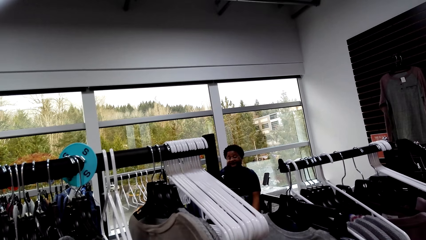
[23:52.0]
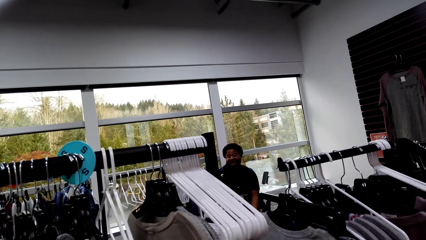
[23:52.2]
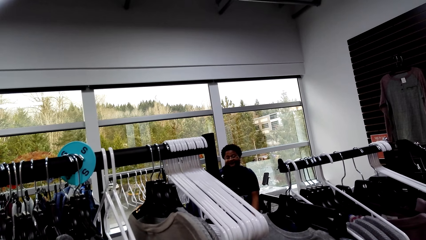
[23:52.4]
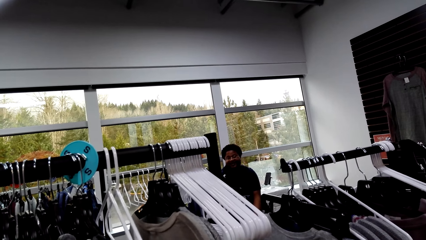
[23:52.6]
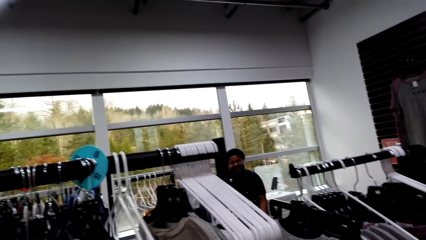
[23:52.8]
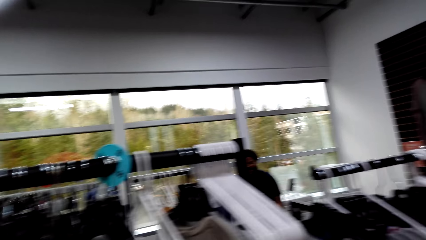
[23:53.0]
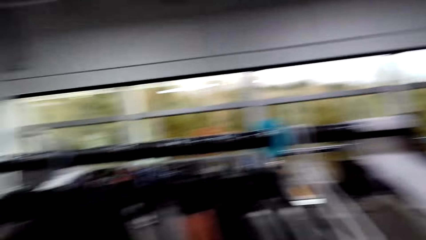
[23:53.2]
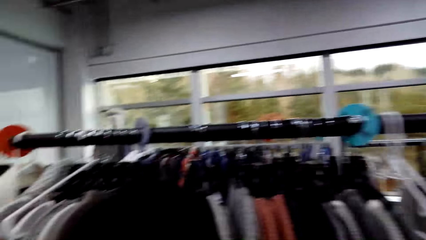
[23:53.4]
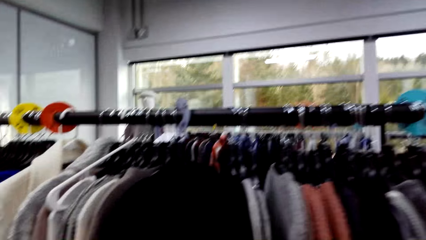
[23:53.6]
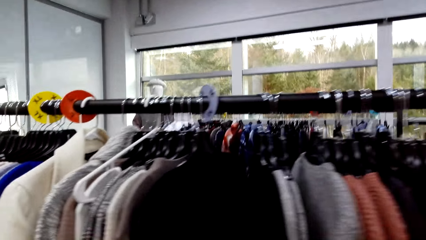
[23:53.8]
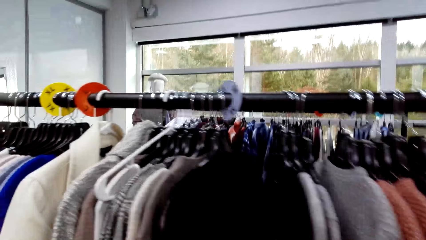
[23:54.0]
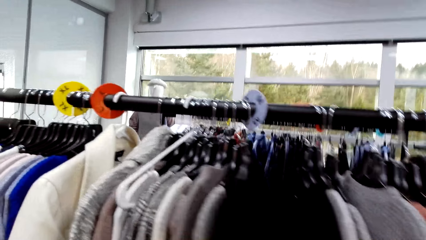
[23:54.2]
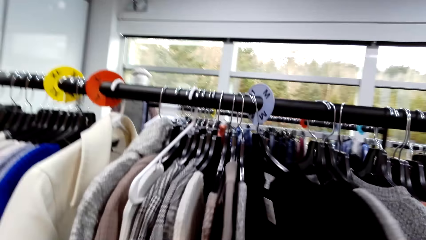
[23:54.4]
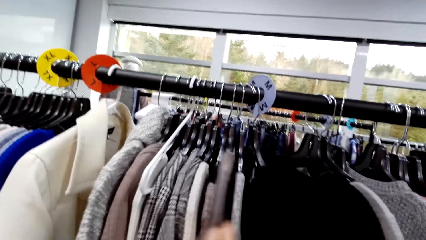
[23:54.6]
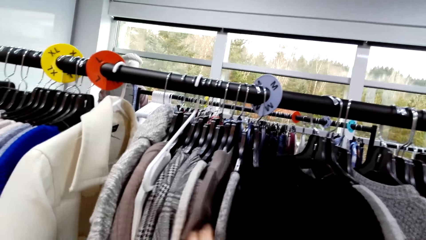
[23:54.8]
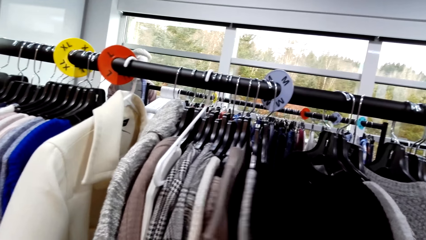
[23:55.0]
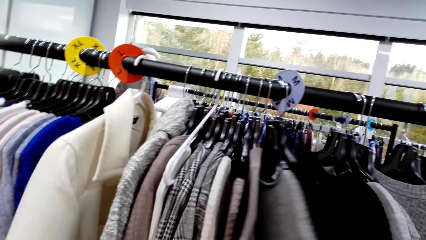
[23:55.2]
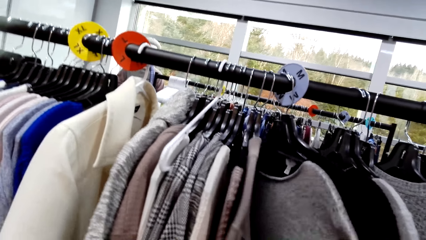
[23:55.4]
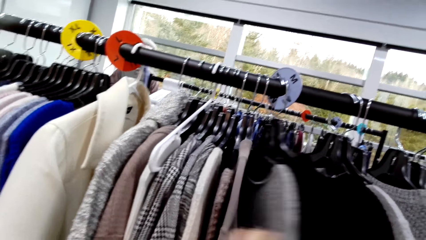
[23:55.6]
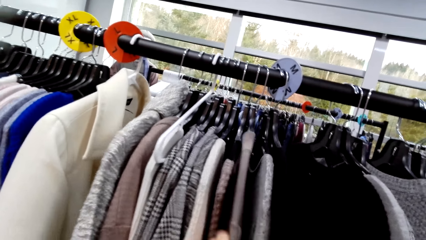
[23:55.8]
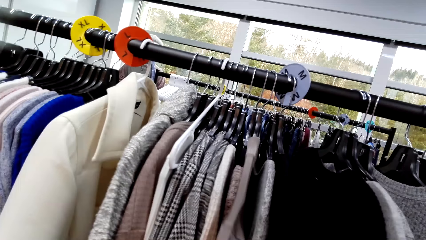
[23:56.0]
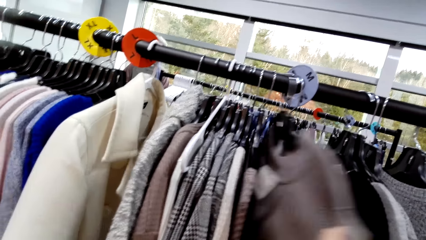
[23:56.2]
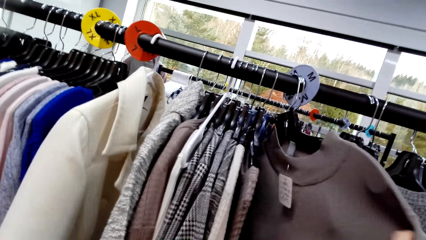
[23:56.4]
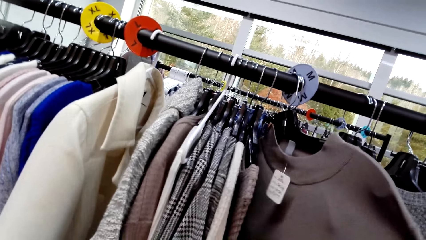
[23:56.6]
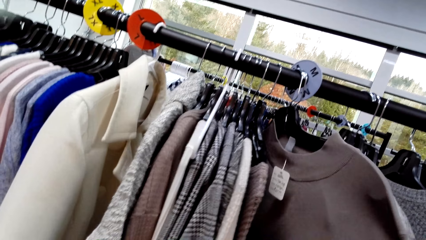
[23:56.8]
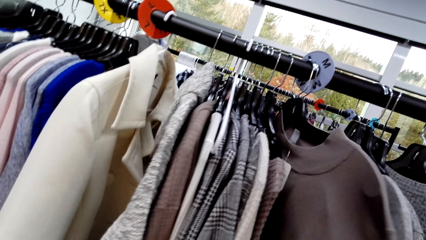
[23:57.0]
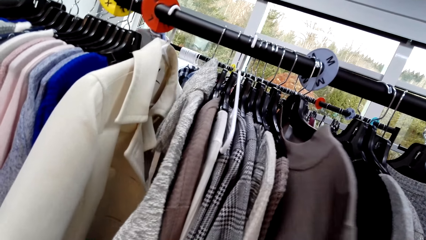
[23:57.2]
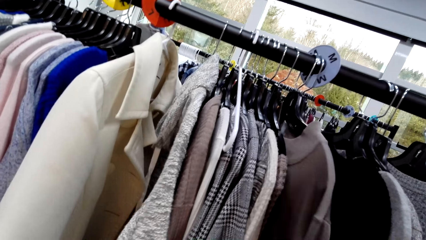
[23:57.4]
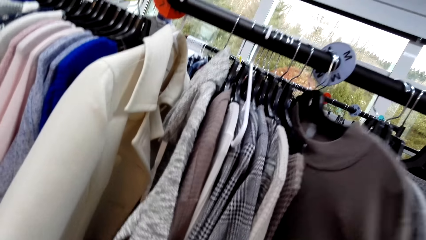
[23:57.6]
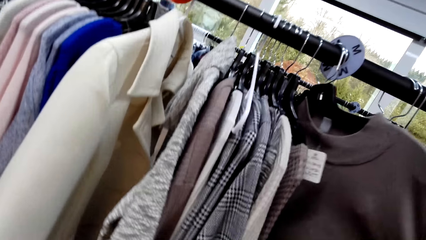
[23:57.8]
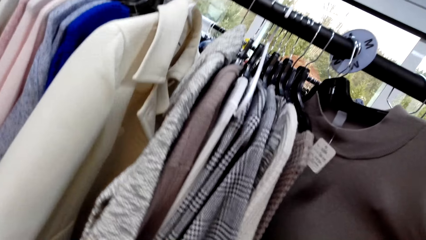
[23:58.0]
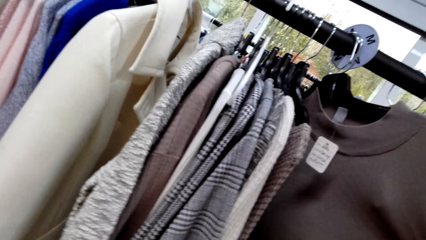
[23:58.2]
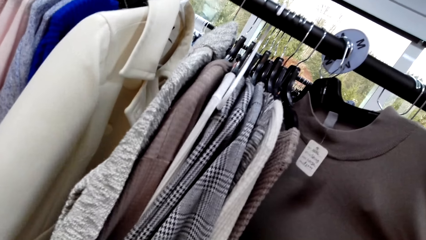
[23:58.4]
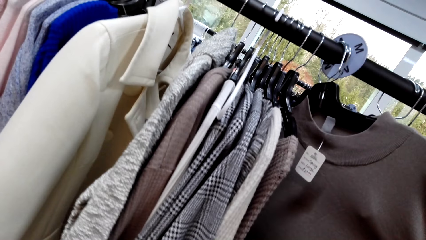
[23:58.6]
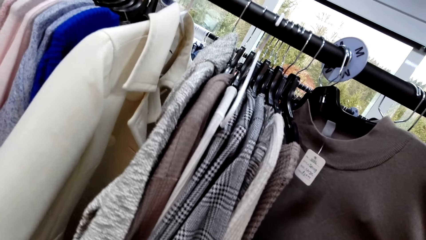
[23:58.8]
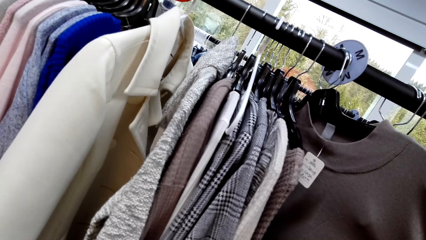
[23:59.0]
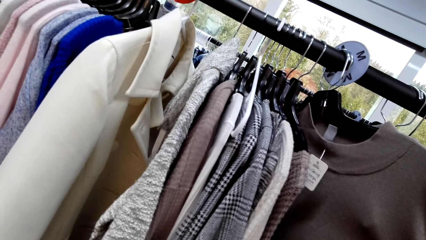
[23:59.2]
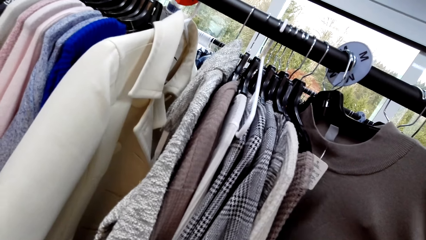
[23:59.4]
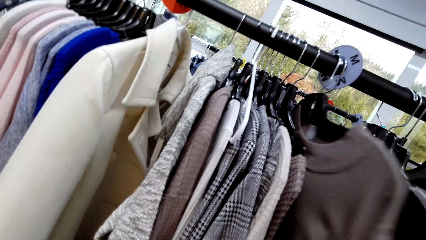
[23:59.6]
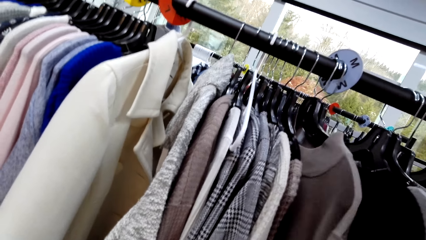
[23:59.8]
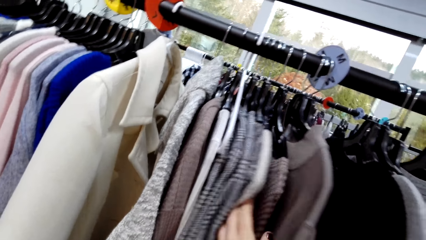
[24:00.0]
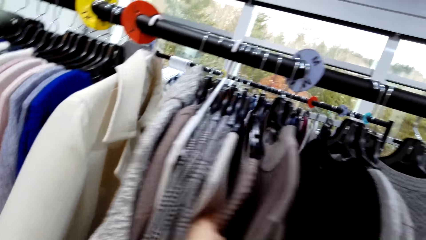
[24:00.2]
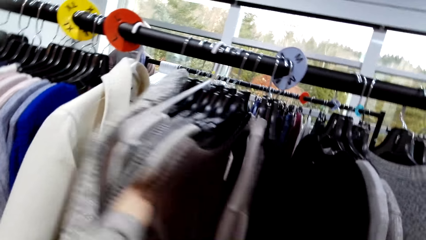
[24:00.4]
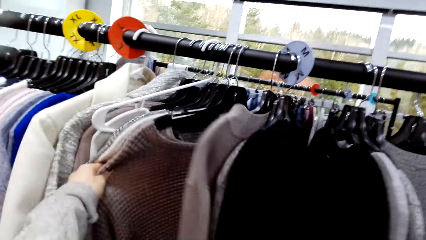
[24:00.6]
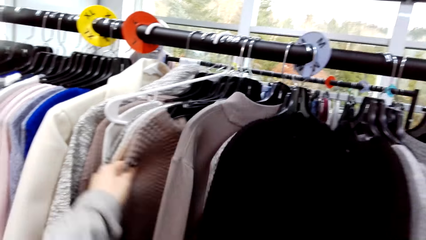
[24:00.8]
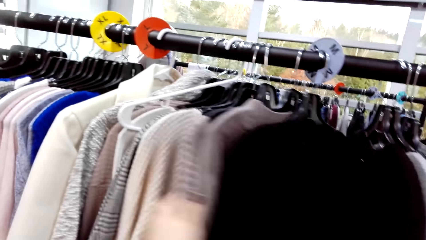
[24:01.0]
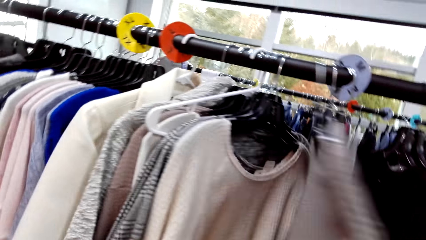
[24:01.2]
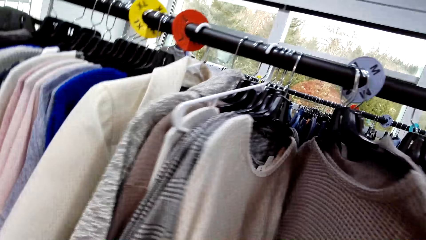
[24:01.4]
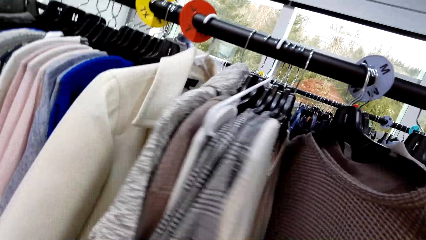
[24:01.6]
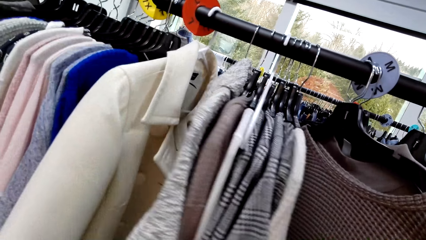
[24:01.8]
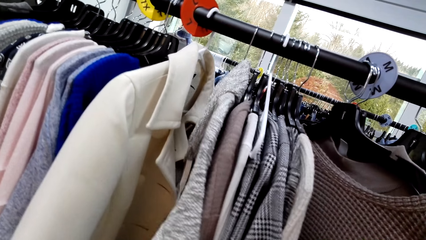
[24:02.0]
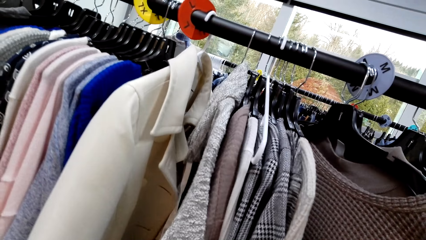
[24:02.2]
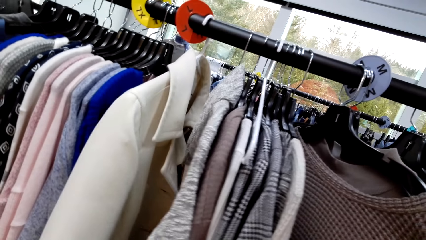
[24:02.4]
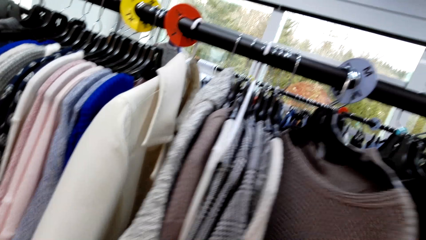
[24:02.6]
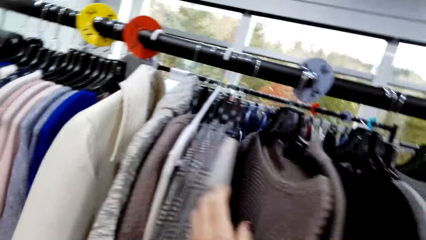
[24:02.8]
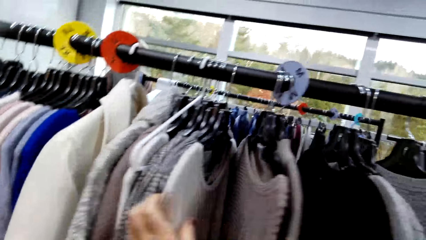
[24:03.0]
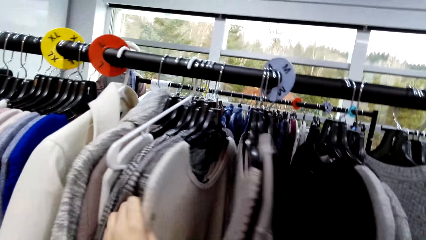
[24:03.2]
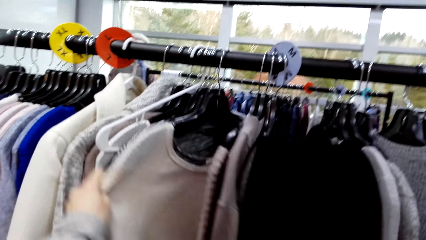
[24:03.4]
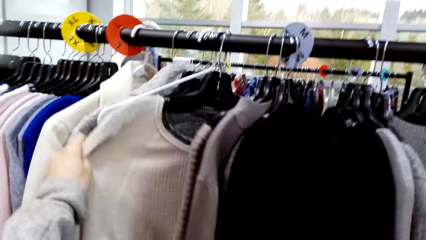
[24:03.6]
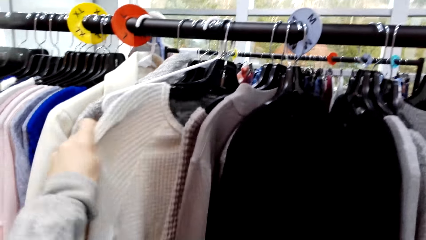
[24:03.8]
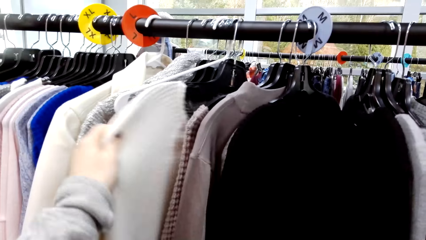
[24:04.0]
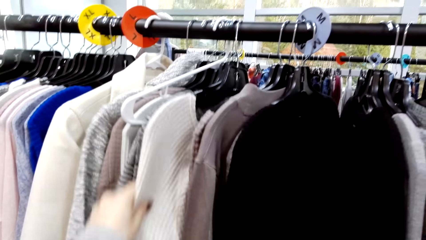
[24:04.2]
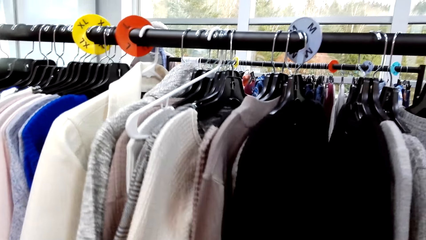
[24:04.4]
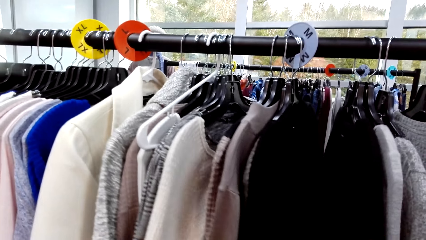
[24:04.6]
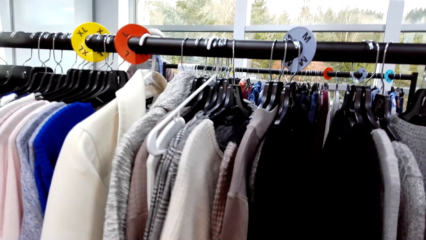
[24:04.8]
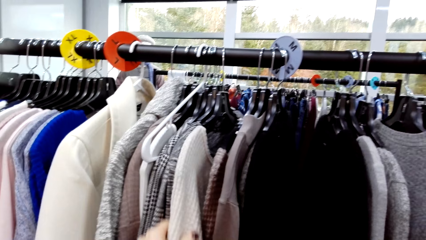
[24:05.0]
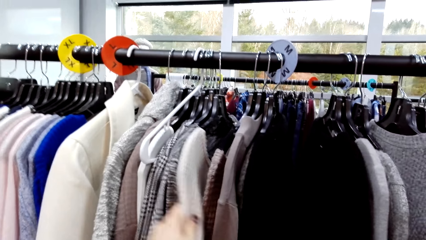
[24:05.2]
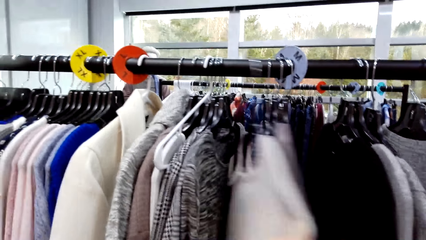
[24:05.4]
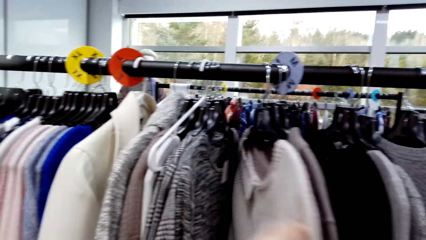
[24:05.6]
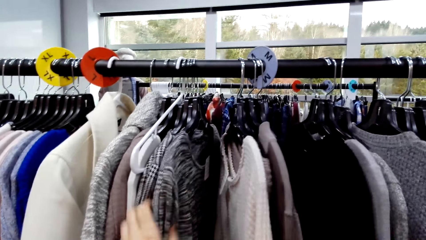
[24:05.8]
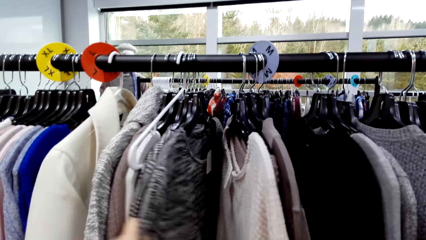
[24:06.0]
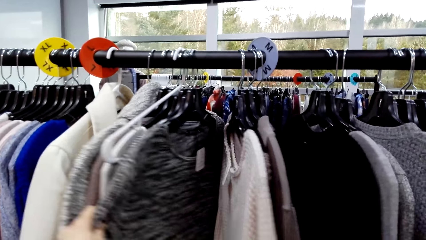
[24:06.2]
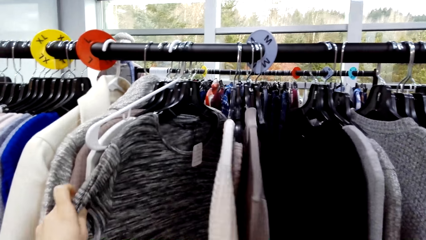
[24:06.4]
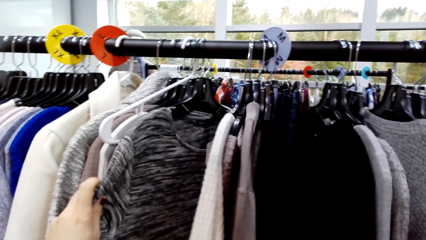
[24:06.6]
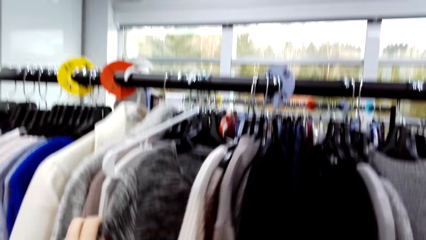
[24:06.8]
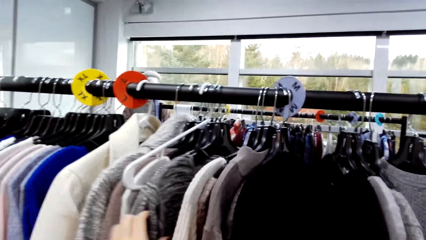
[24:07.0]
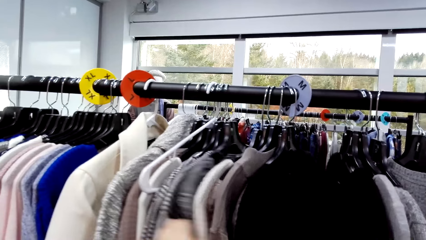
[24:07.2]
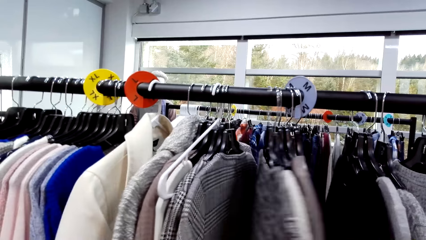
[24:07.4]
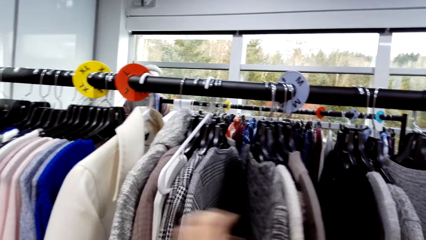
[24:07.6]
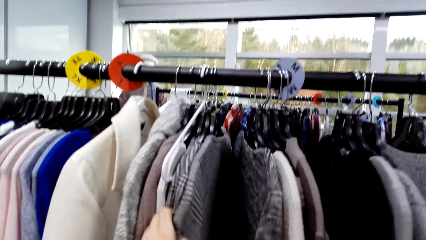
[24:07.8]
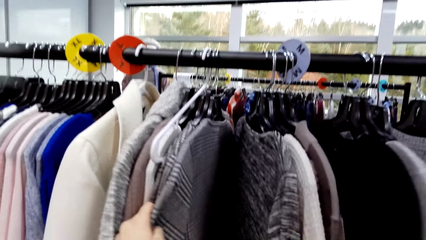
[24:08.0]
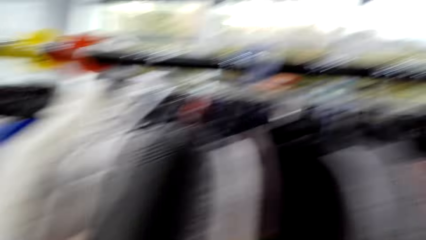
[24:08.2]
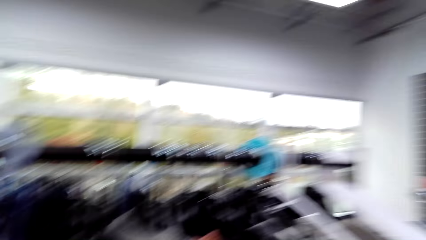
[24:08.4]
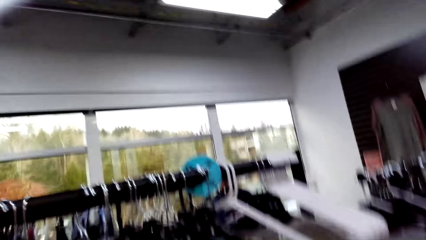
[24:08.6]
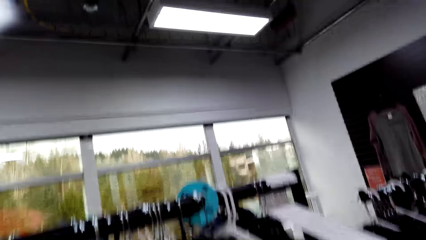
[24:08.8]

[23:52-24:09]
The camera wearer looks through clothes. They move clothes on the cloth rack.
